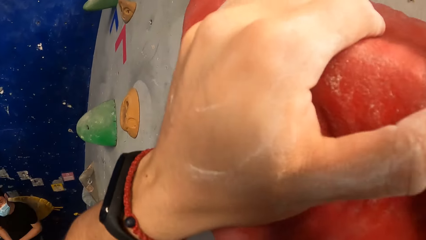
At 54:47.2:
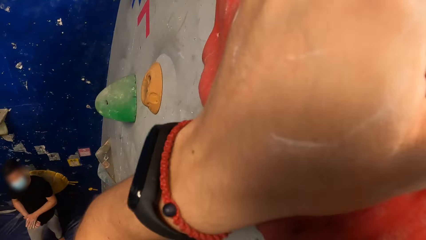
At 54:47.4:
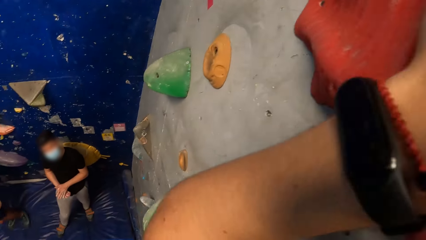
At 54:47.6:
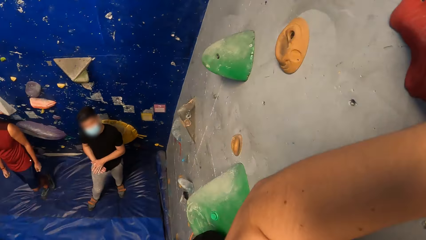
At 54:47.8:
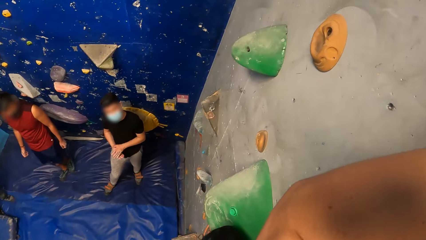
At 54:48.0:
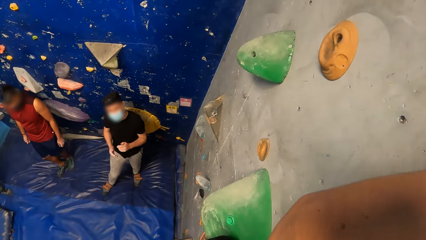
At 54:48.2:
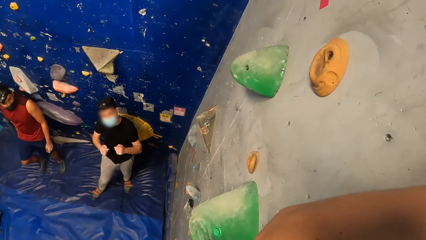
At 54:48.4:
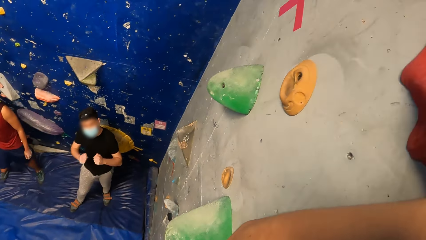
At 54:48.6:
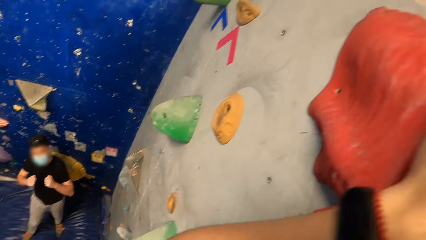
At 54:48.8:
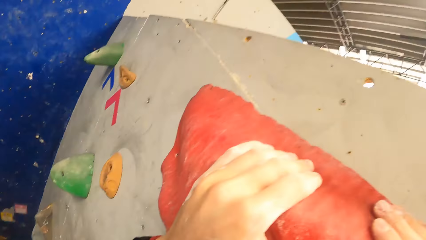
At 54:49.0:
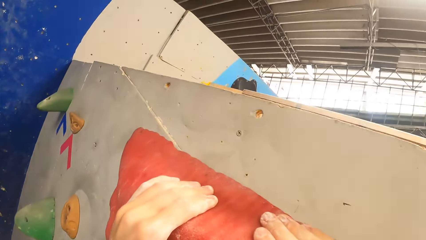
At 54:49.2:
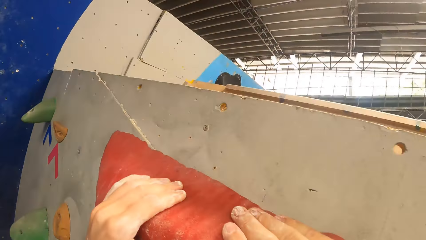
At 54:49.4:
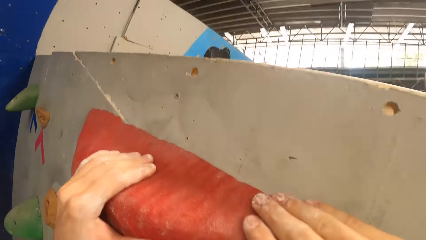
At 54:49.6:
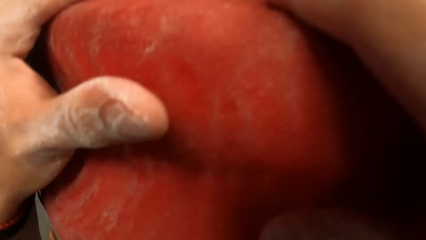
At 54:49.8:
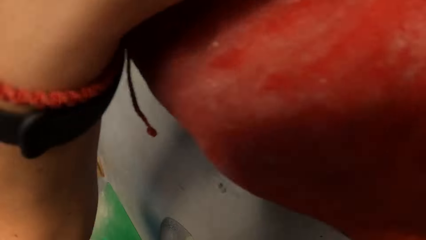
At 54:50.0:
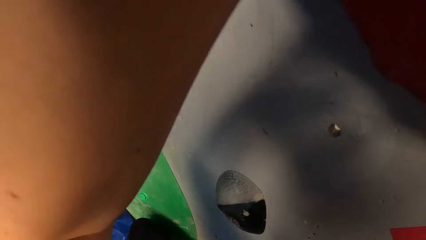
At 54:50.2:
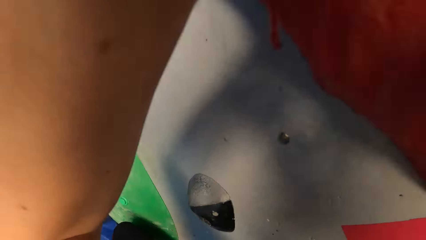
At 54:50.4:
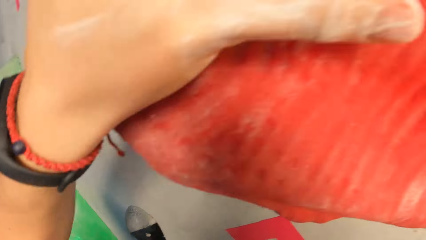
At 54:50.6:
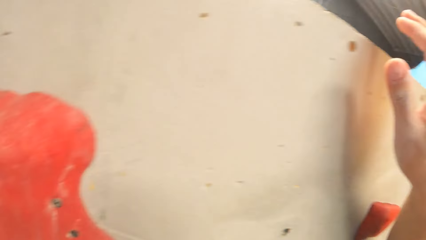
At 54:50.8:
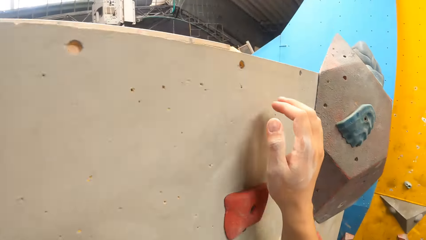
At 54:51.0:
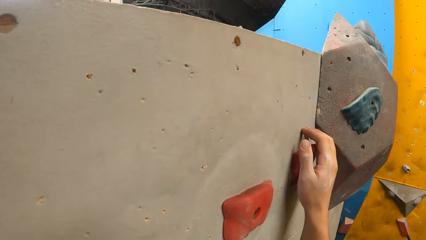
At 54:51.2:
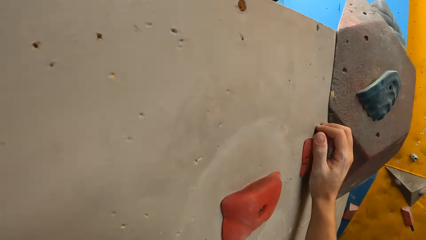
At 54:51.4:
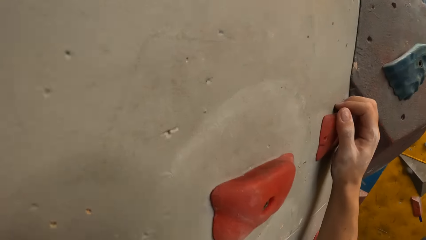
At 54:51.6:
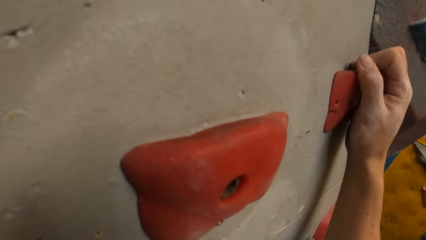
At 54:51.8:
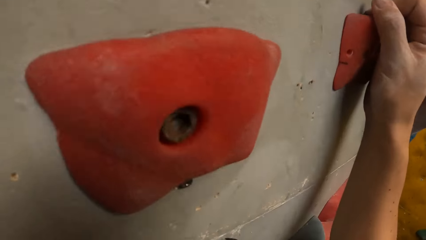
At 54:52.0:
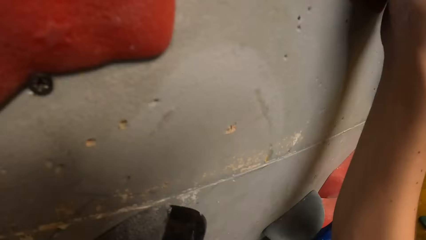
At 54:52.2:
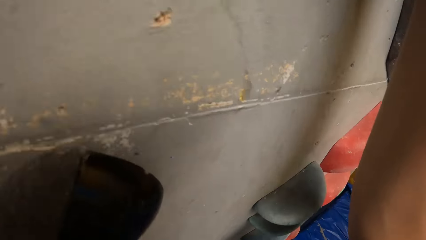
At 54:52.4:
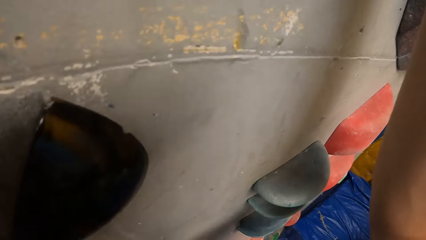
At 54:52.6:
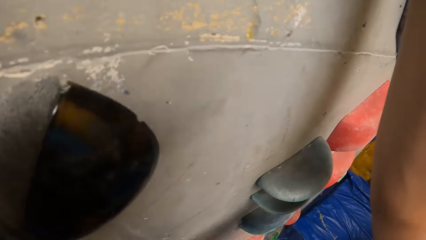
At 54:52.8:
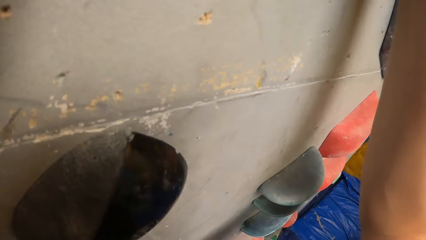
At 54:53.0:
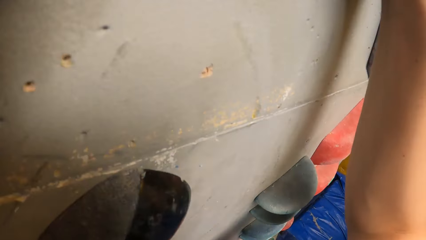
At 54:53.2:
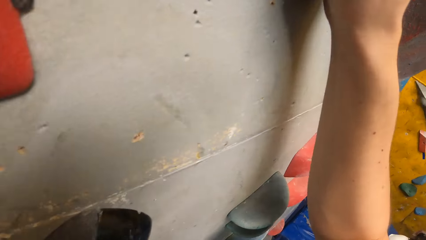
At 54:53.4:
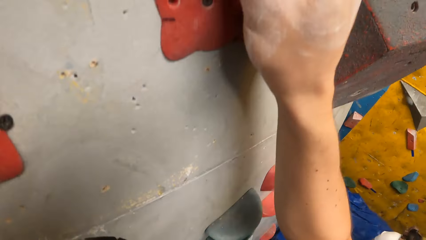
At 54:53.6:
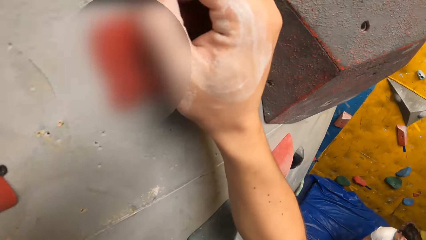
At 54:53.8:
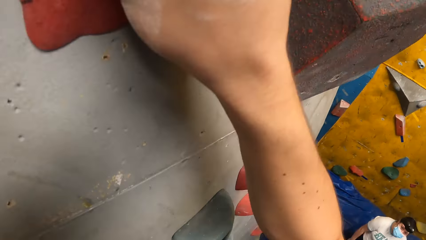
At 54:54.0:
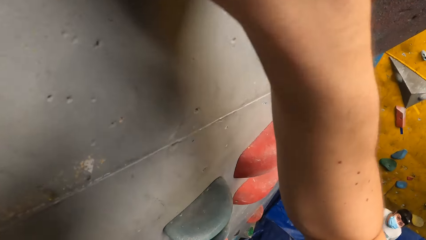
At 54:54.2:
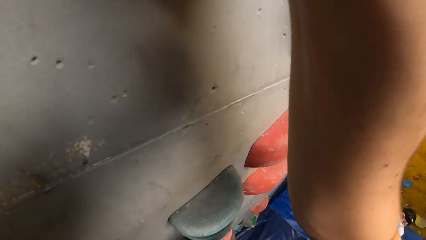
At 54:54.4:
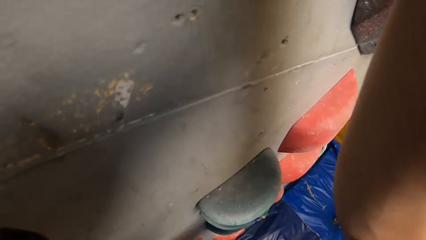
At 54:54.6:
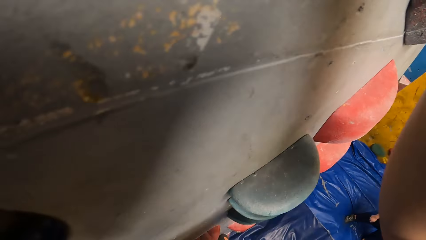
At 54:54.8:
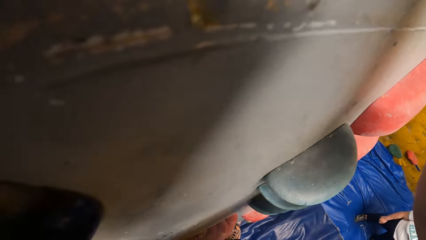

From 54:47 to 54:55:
A man instructs the camera wearer. The camera wearer interacts with the man. They climb down from the rock climbing wall.

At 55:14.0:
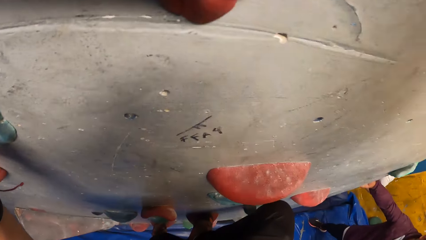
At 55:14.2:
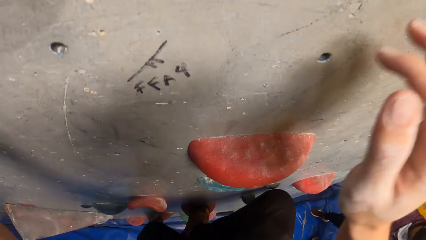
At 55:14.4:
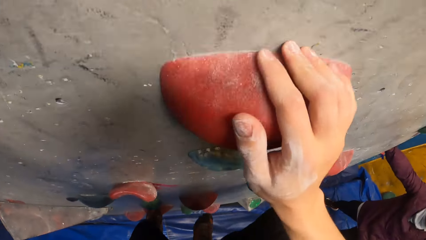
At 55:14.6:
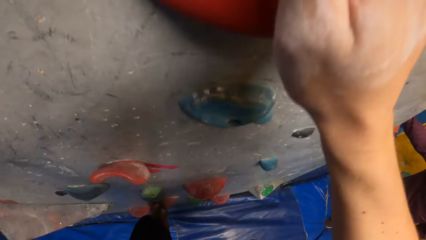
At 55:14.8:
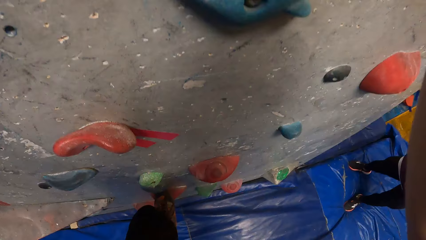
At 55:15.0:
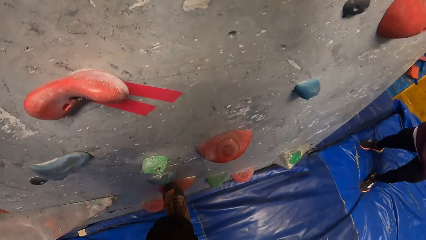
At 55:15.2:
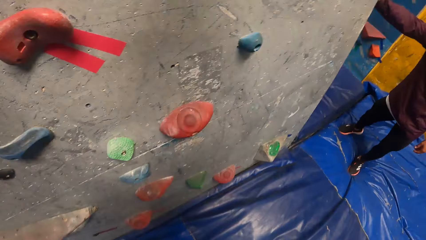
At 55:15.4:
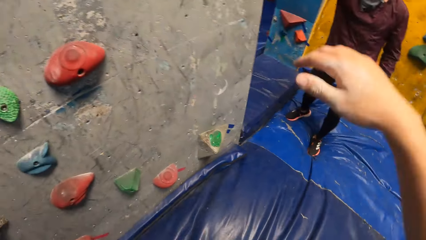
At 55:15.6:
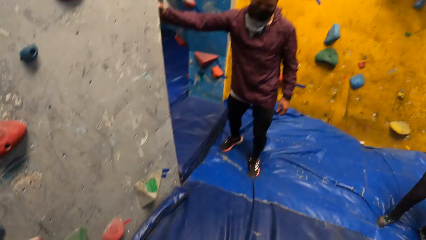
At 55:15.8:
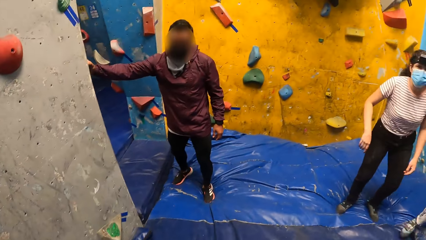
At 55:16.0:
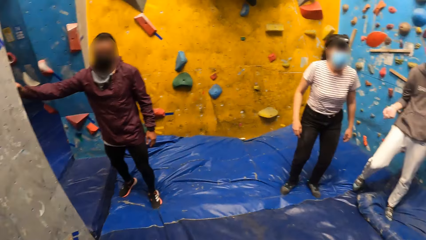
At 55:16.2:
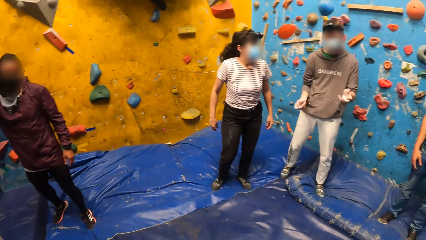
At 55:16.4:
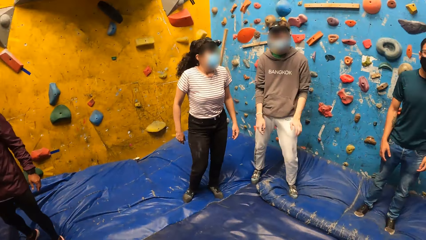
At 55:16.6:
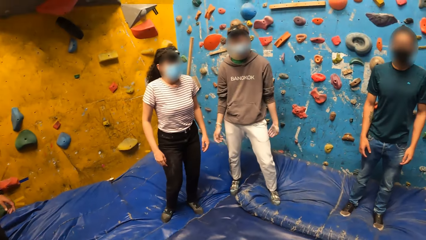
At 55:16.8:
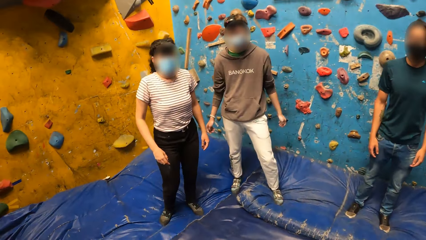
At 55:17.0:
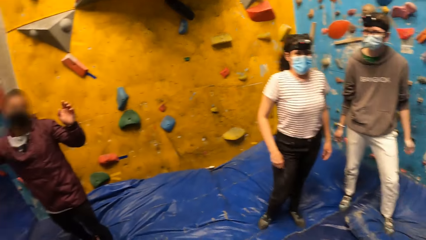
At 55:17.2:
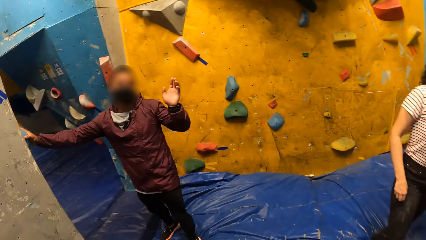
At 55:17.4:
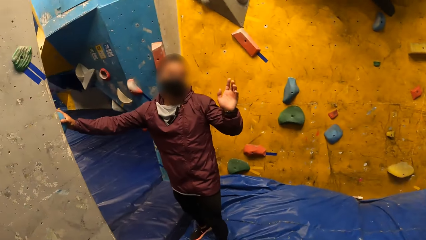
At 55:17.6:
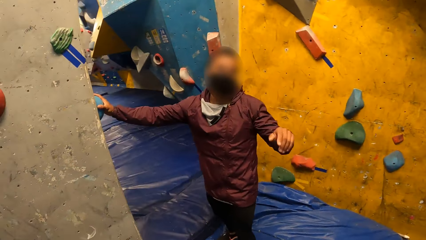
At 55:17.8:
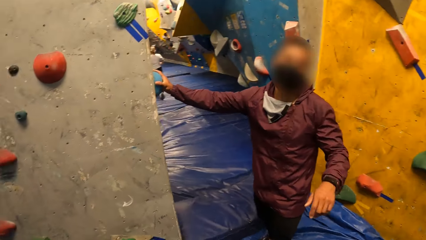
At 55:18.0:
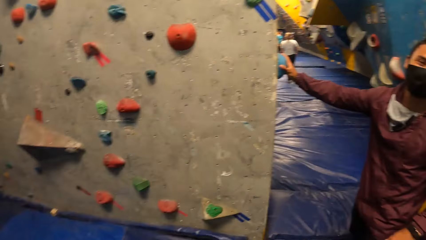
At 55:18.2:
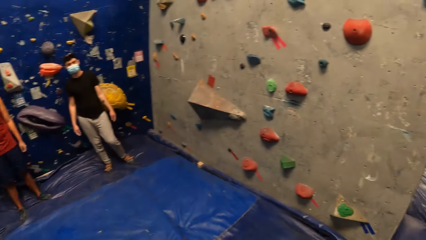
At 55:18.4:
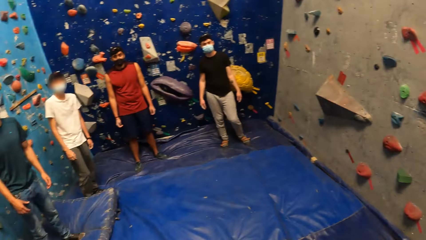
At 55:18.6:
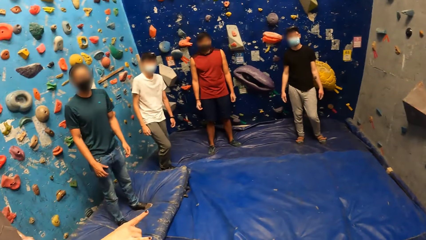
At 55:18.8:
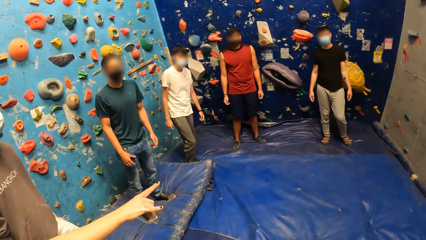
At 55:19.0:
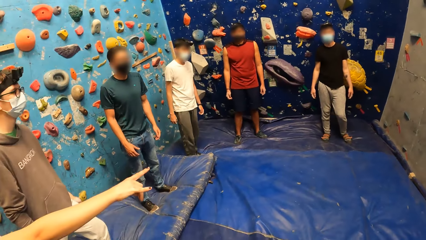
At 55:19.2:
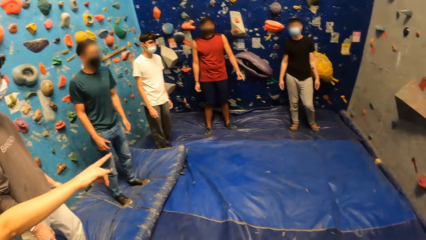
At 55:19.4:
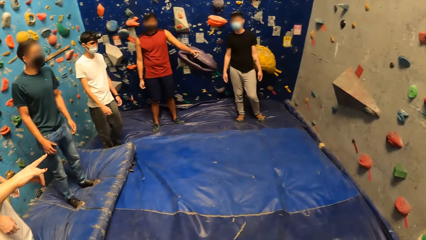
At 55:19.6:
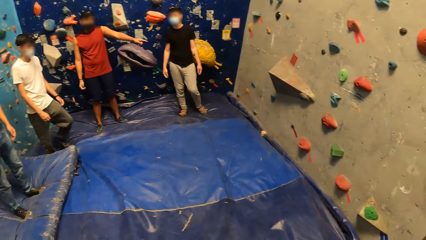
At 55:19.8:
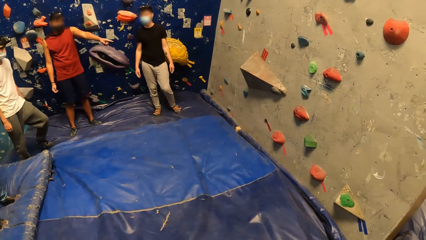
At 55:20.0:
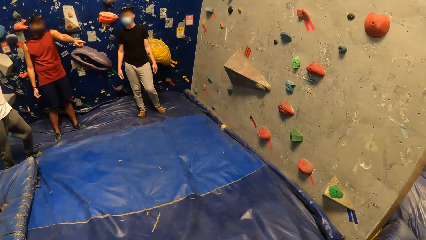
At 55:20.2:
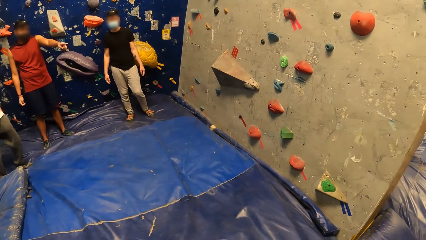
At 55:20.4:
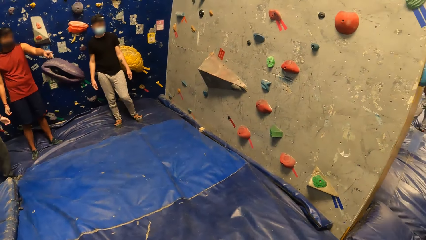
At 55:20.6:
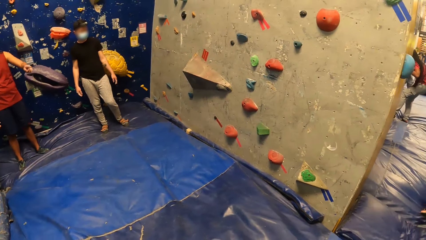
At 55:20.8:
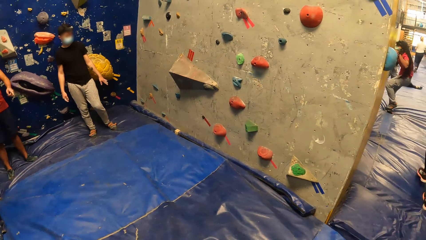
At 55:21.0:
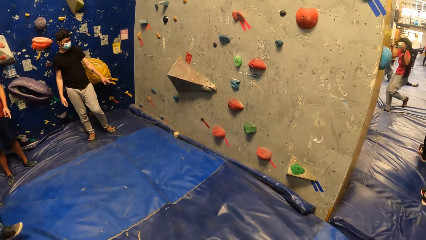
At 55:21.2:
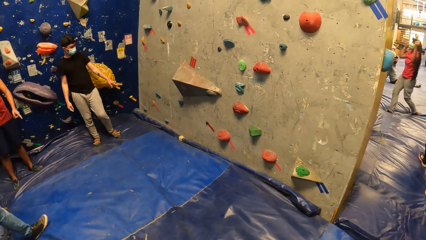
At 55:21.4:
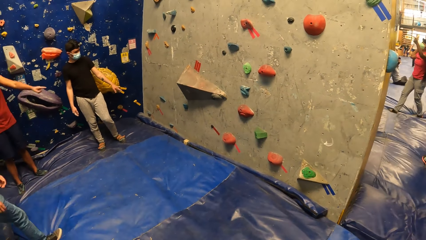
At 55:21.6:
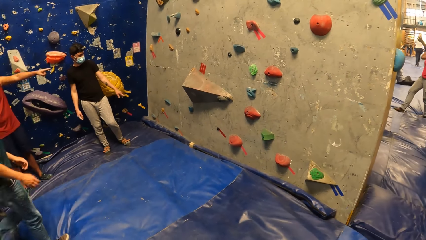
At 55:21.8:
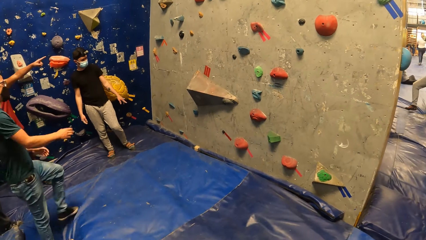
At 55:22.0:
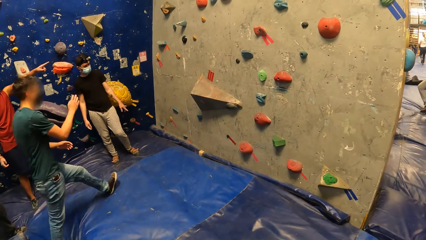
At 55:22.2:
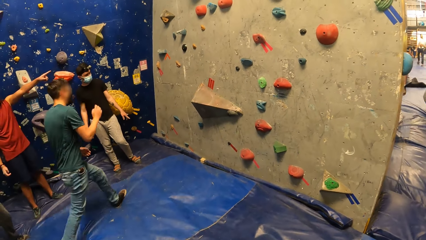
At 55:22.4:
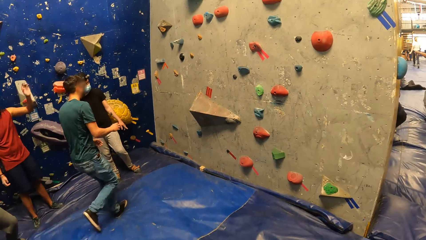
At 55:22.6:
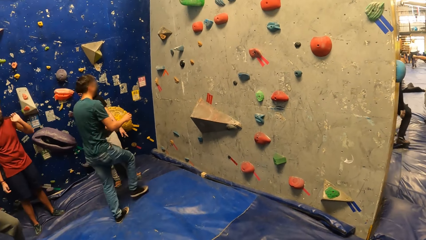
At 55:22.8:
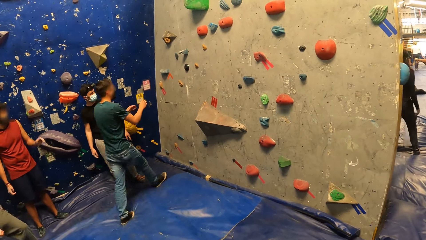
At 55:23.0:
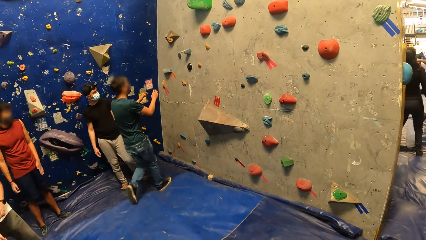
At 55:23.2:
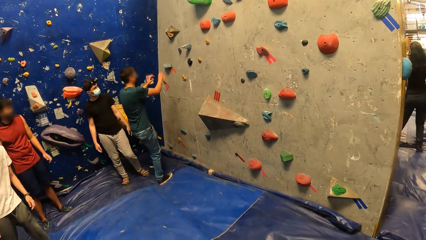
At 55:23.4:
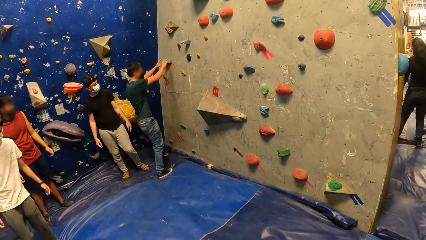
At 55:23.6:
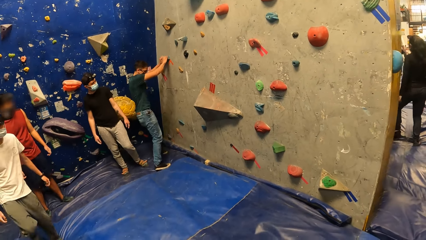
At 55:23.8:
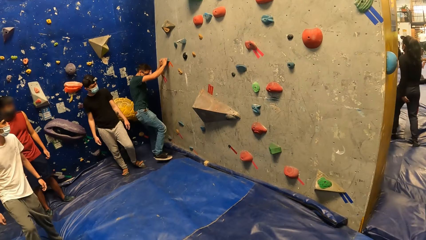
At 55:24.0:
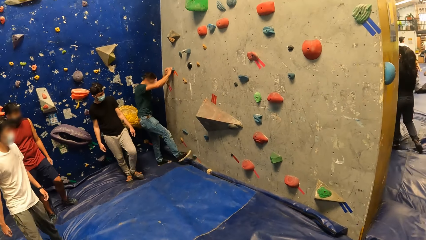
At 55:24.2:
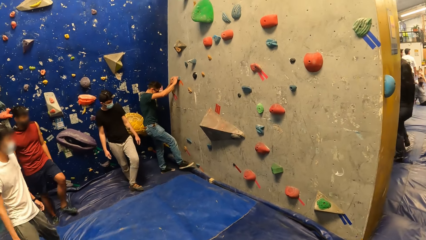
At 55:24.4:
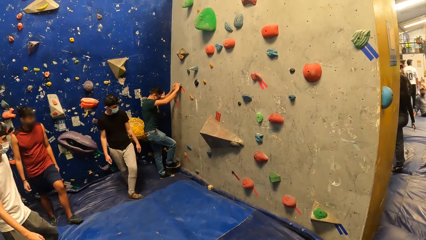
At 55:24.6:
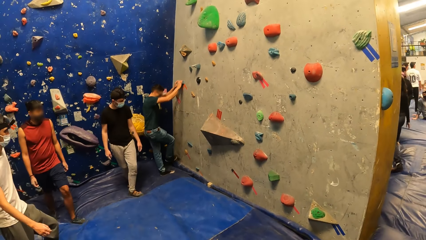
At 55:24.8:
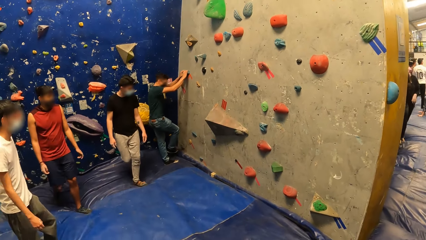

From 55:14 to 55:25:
The camera wearer jumps down from the bouldering wall. They return back to their original position. They interact with a group of people. They turn towards the rock climbing wall. A man points towards the rock climbing wall. The camera wearer stares at the rock climbing wall. Another man walks towards the rock climbing wall and inspects the rock climbing wall. A third man and the first man move towards the camera wearer. The second man places both hands on a climbing hold.
